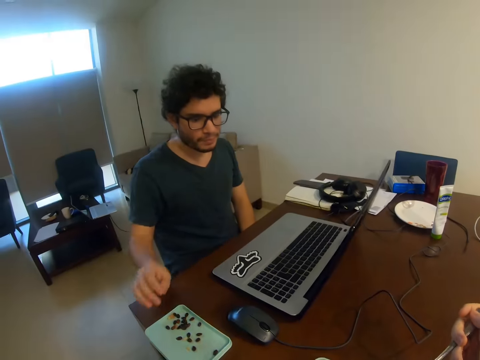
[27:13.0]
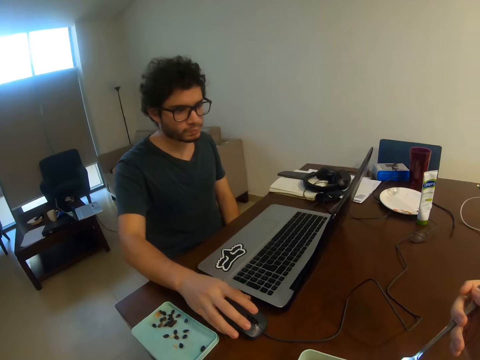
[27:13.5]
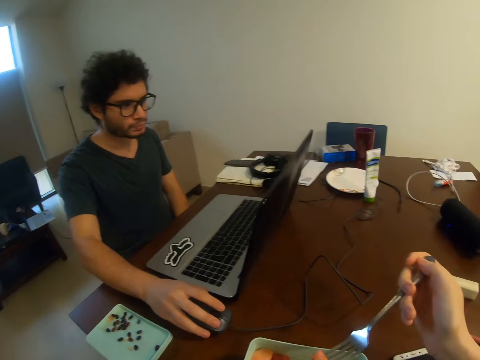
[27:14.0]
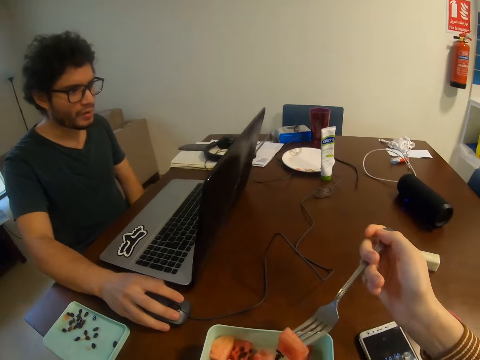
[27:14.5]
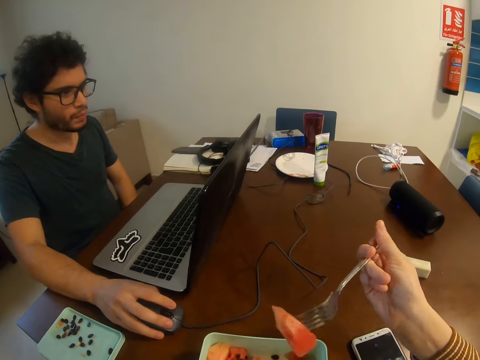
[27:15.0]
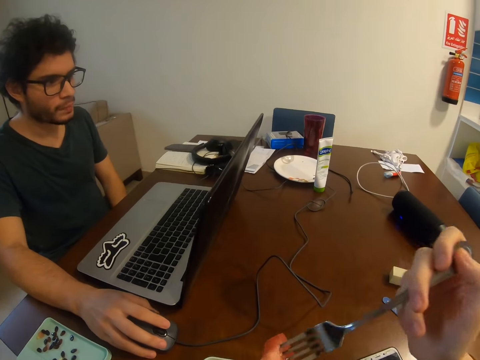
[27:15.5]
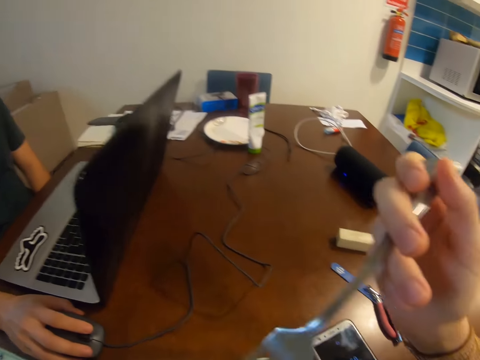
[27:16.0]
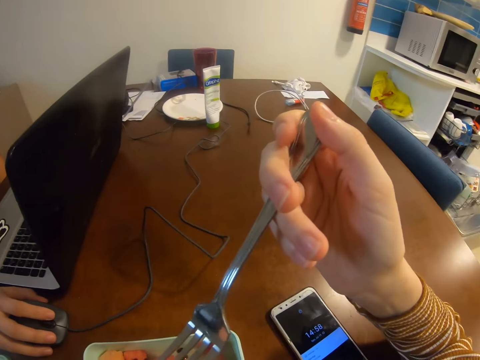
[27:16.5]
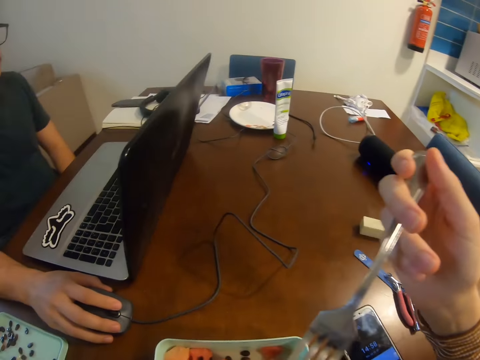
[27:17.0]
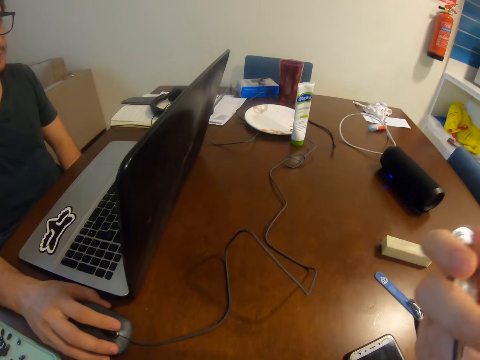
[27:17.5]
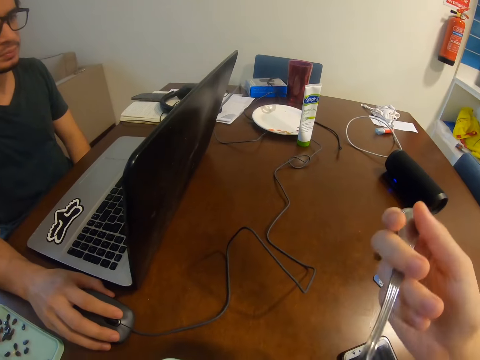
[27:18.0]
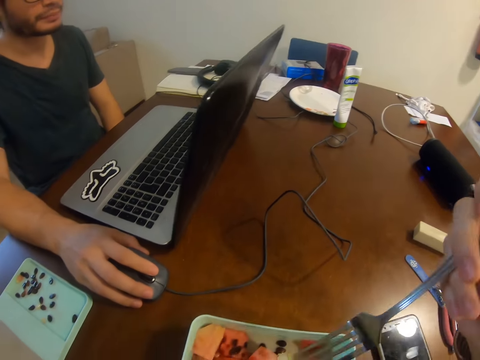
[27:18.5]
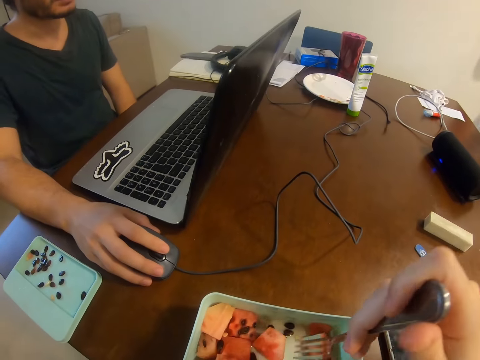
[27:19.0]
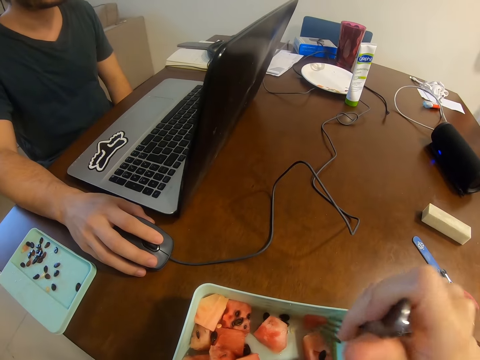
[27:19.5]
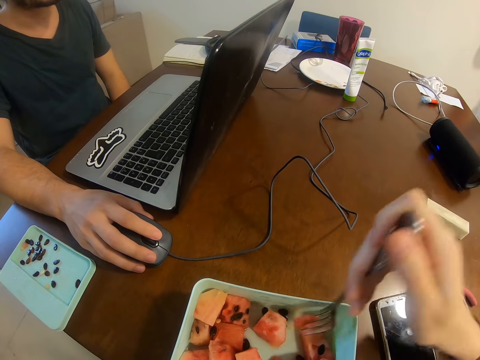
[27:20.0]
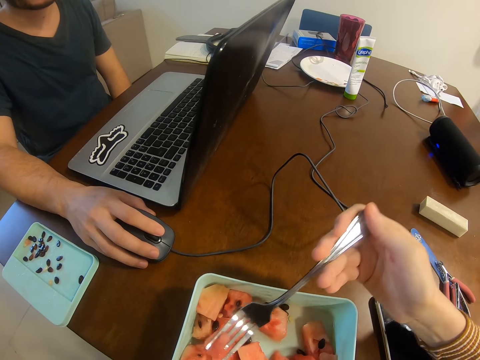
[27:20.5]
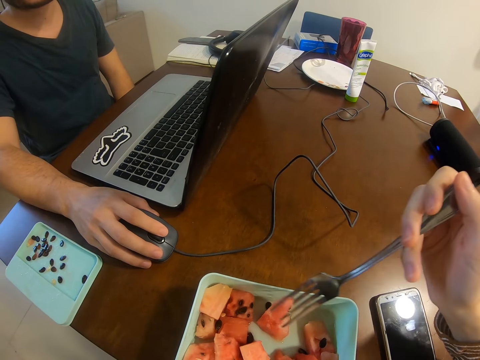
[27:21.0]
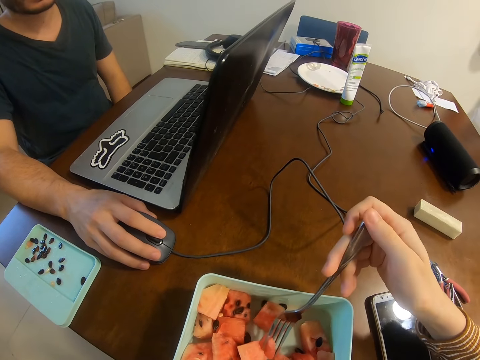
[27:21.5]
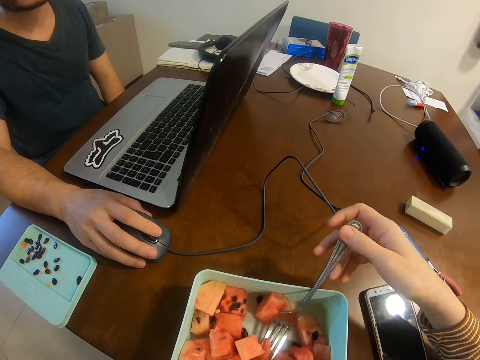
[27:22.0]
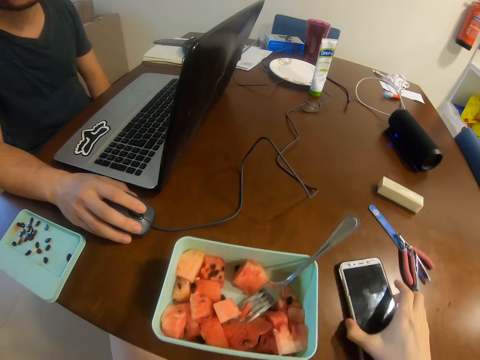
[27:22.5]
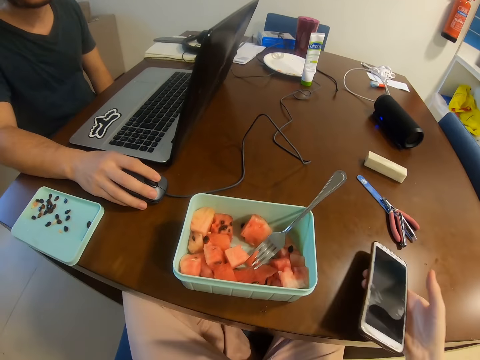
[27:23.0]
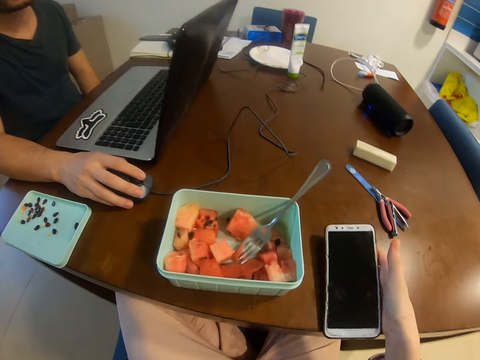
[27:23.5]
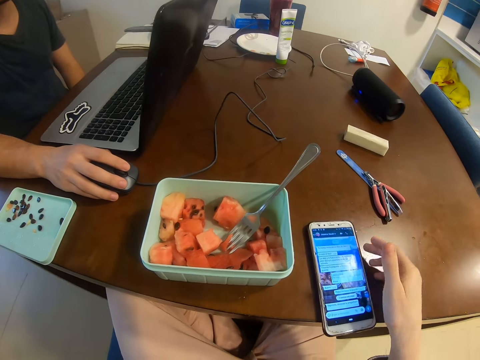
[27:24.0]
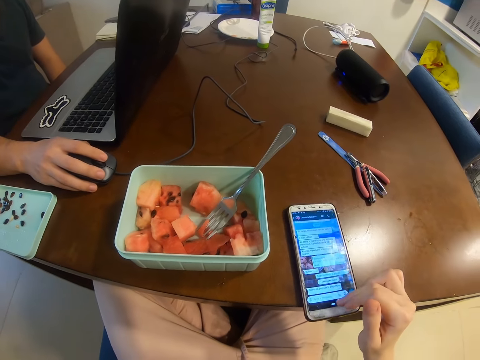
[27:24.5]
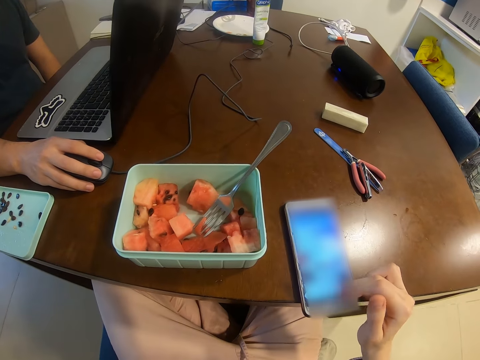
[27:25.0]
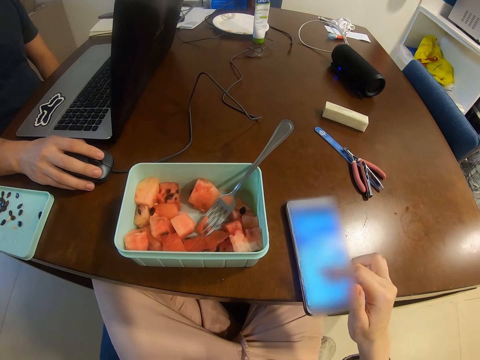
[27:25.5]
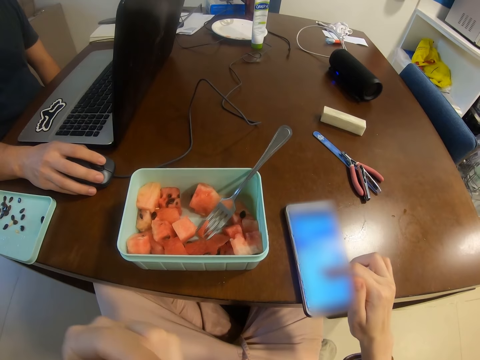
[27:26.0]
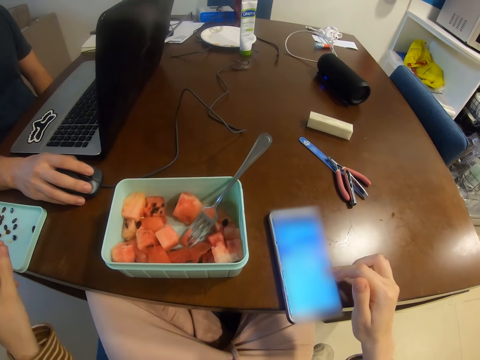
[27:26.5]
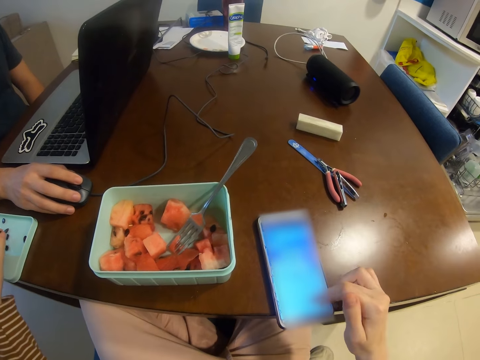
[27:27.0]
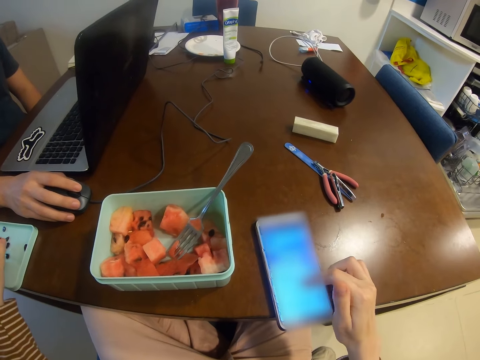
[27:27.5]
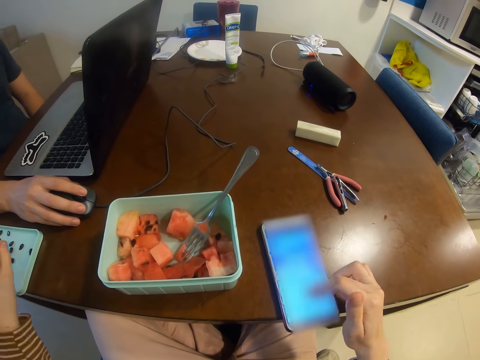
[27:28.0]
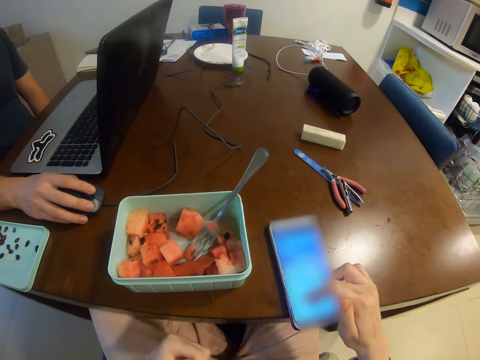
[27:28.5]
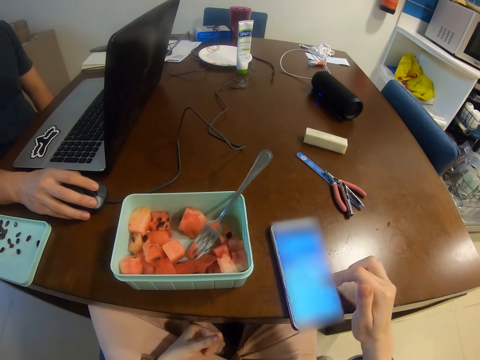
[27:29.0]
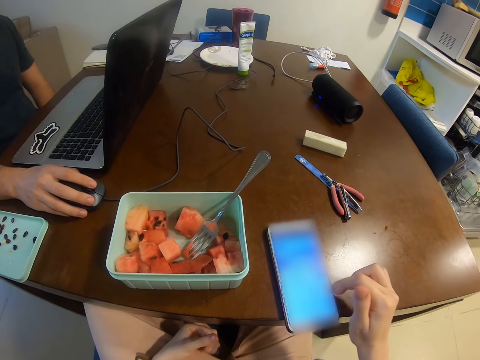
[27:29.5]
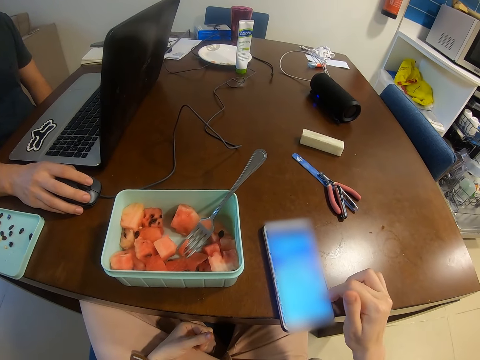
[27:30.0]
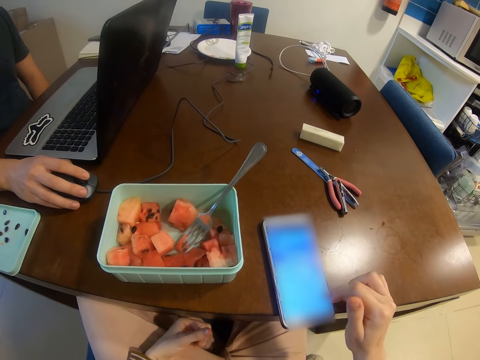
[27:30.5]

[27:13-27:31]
The man operates the laptop. The camera wearer eats from the fork. Another man operates the laptop. The camera wearer eats fruits, picks a fruit, and places the fork in the dish. They pick the phone and place the phone on the table. The other man operates the laptop. The camera wearer uses the phone. The other man operates the laptop. The camera wearer places a fruit seed on the lid and uses the phone. The other man operates the laptop. The camera wearer uses the phone.

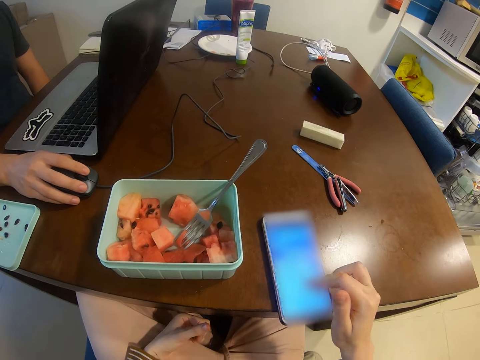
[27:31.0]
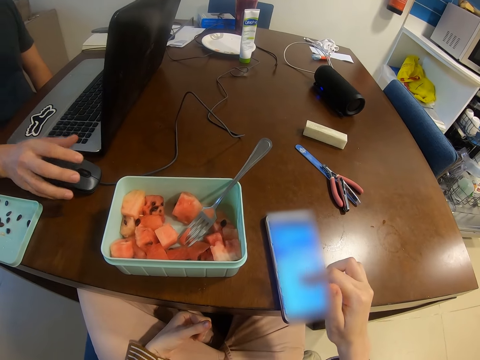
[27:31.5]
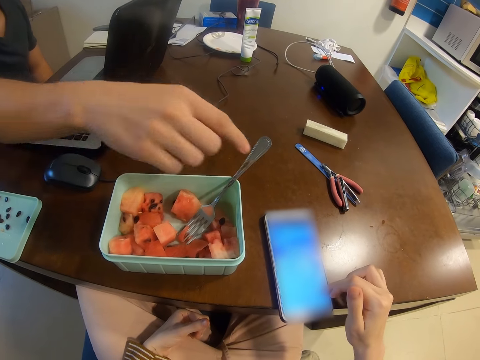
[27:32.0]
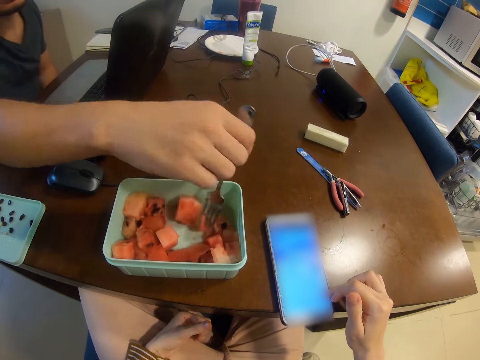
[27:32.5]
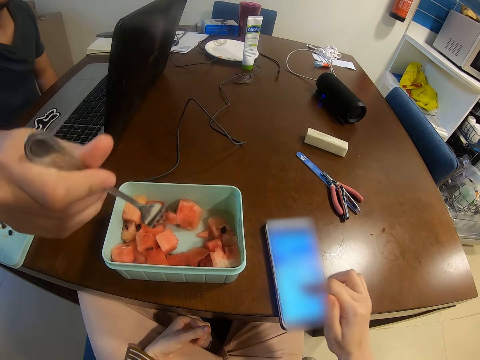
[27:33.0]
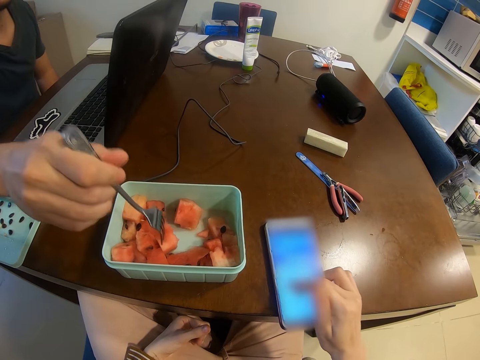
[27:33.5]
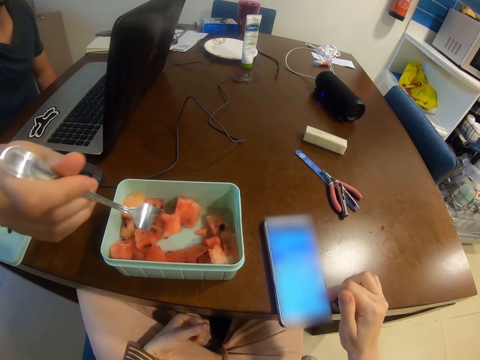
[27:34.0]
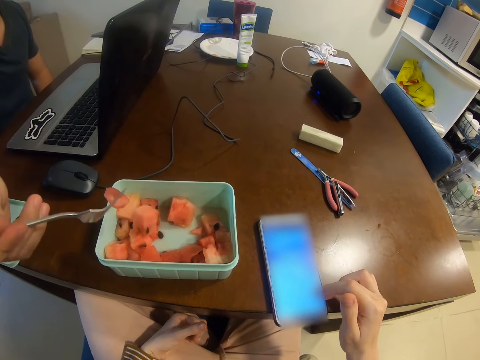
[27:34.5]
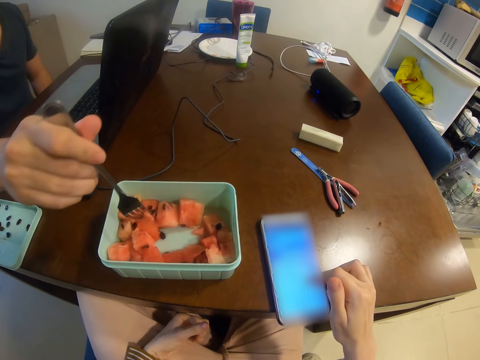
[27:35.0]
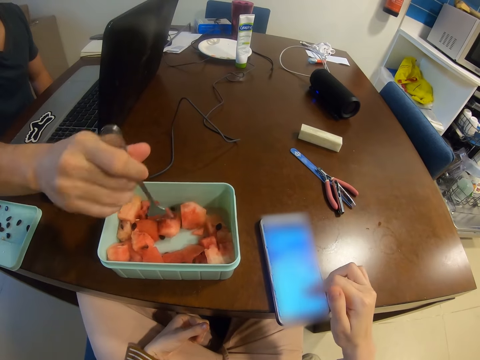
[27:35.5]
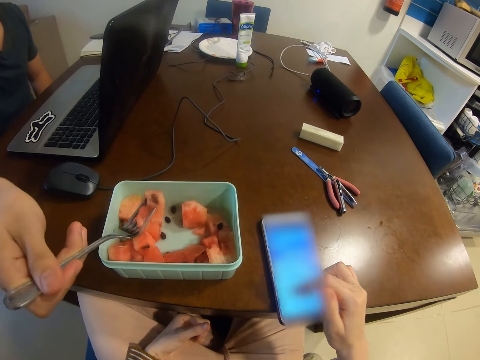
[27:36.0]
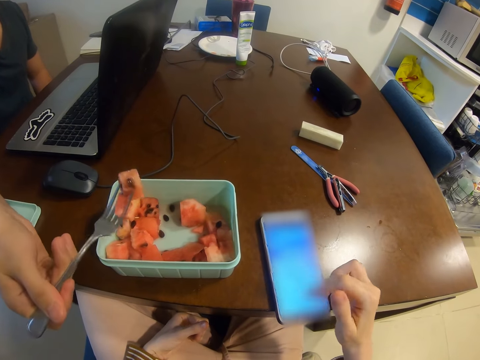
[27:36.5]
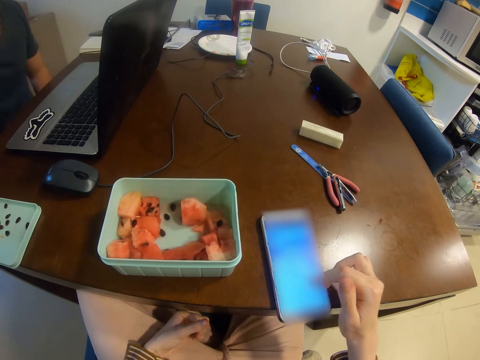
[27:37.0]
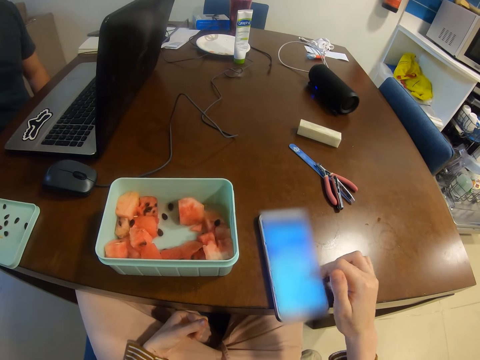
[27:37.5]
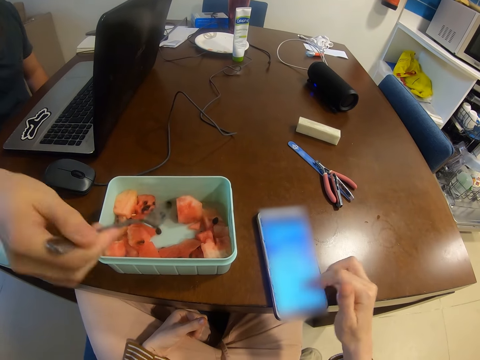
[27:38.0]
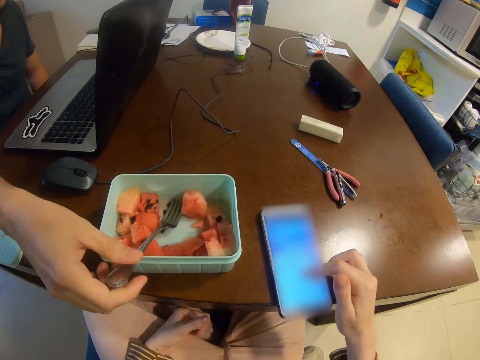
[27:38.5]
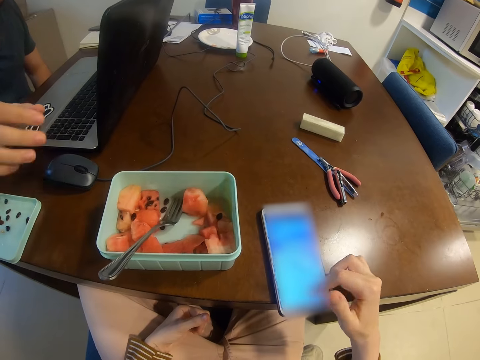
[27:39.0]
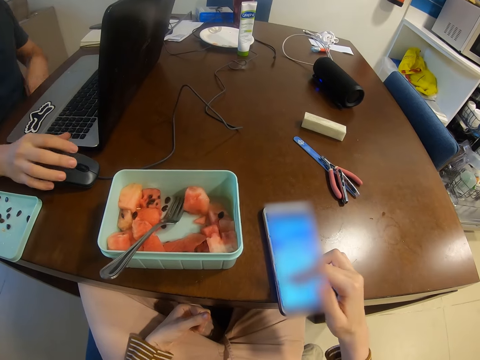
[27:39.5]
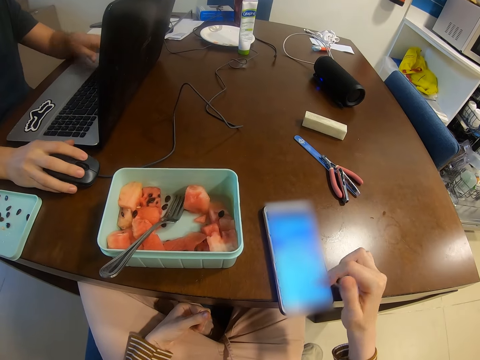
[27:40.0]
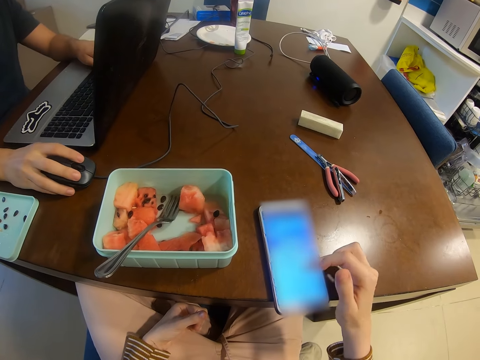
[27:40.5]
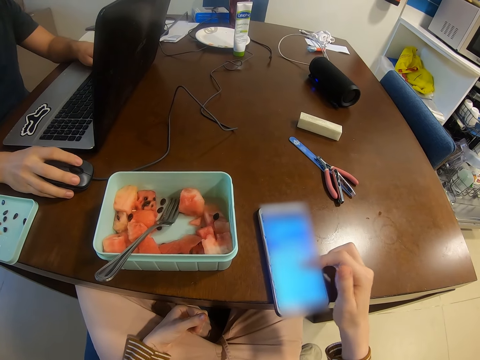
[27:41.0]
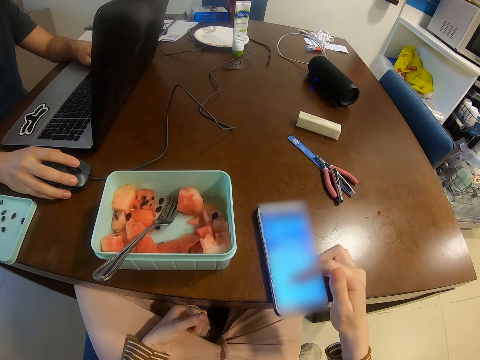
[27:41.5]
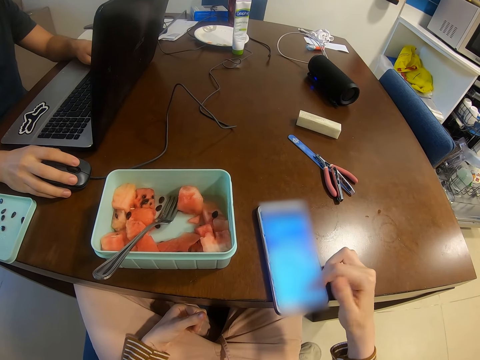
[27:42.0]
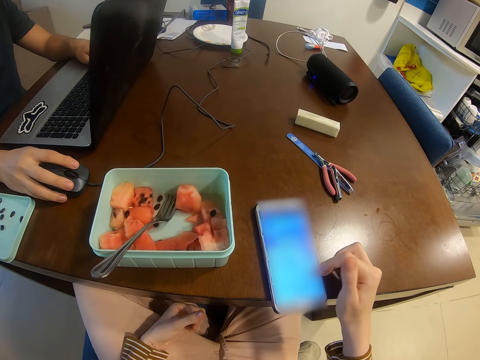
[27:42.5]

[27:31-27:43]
A man picks food. The camera wearer uses the phone. The man picks fruit. The camera wearer uses the phone. The man eats fruits and places the fork in the tin. The camera wearer uses the phone. The man operates the laptop. The camera wearer uses the phone.
